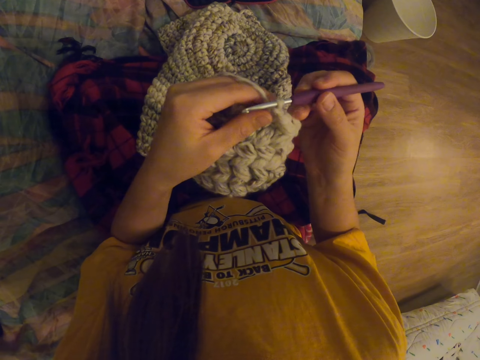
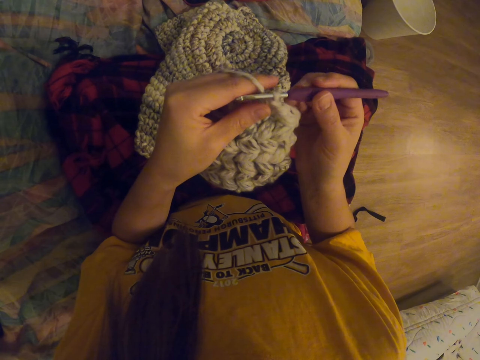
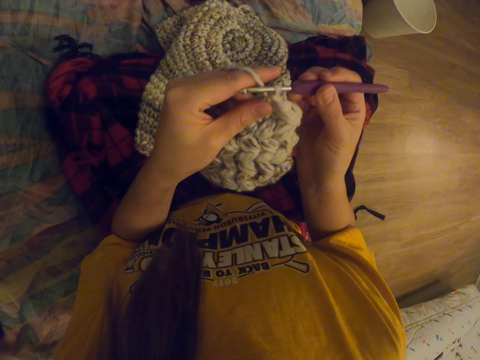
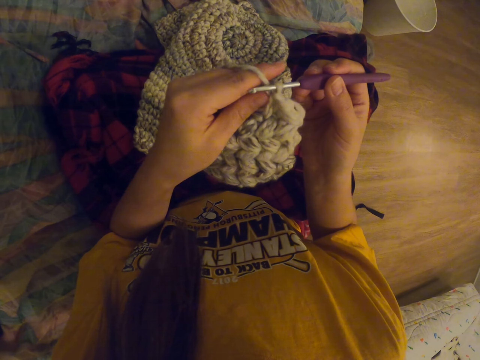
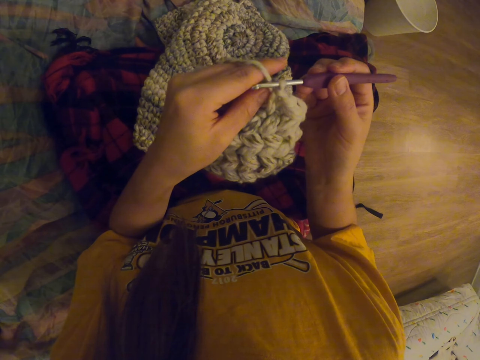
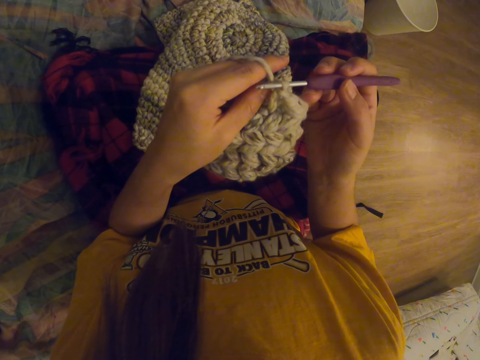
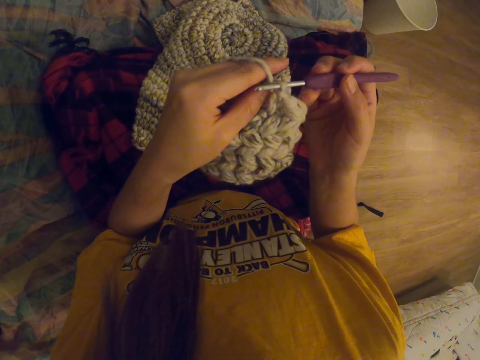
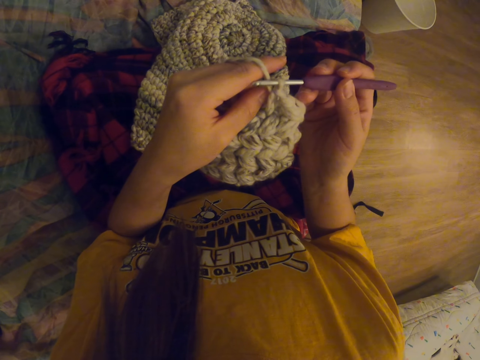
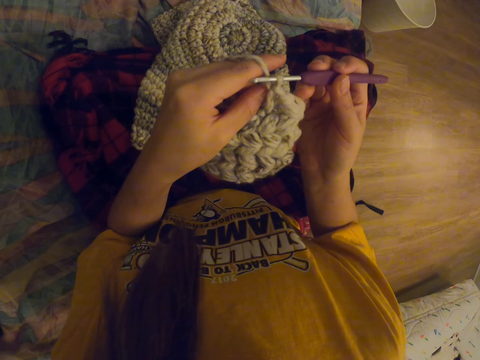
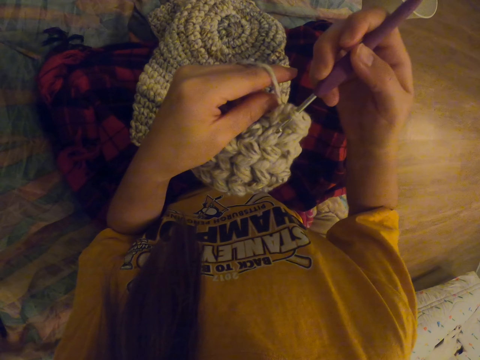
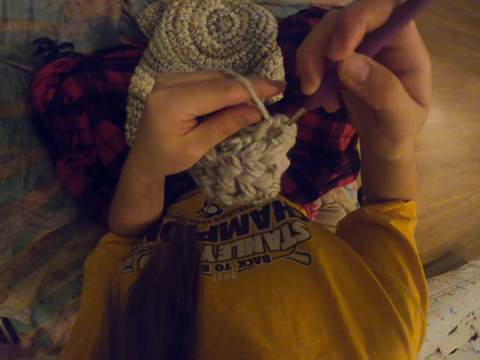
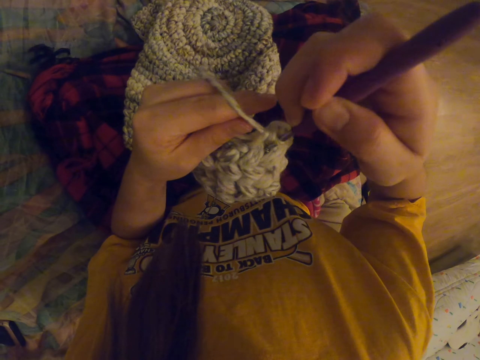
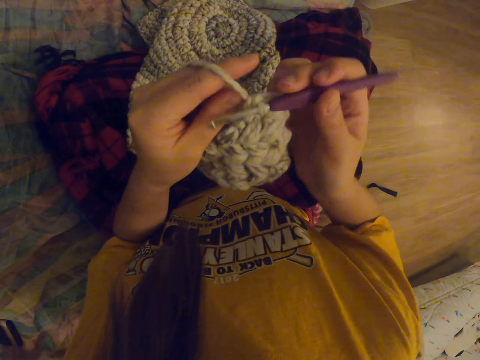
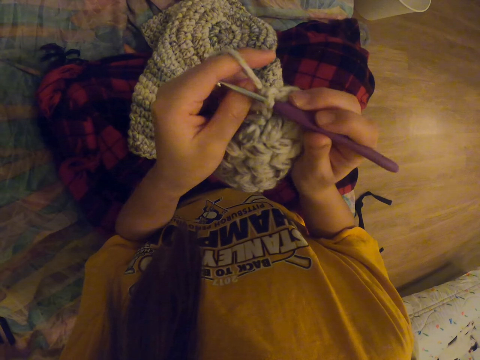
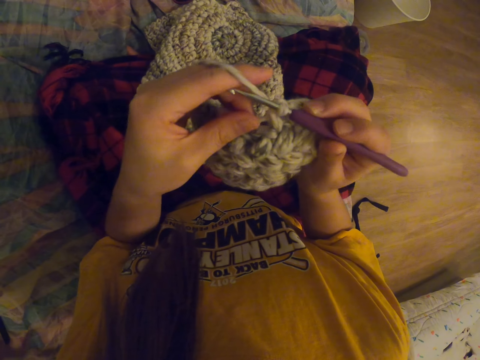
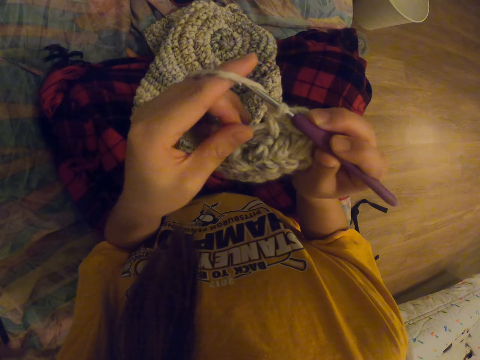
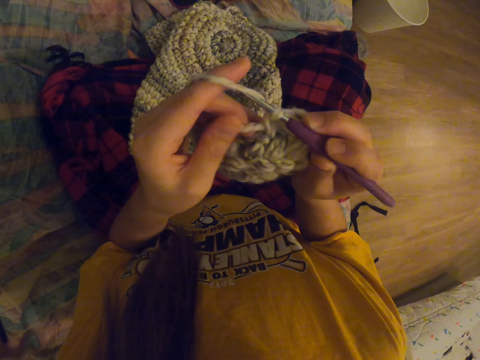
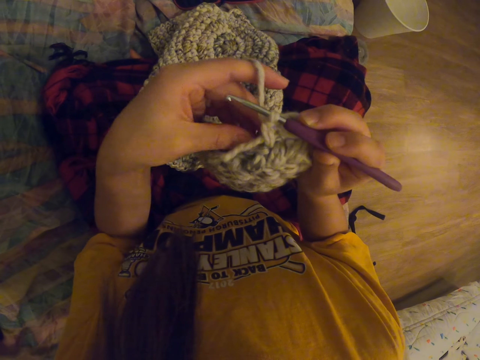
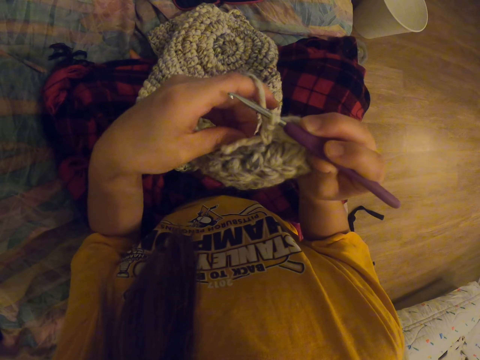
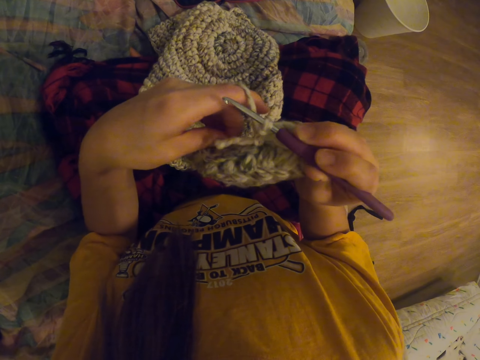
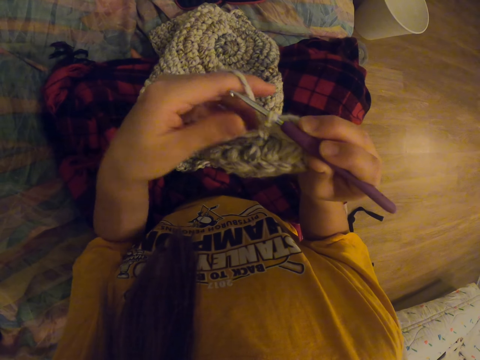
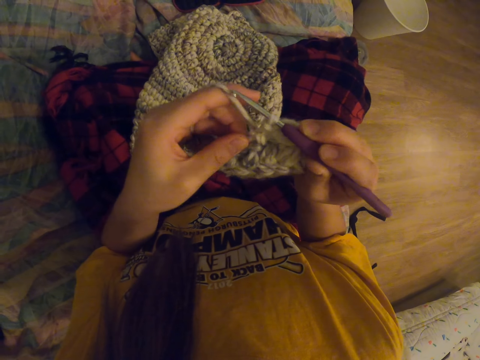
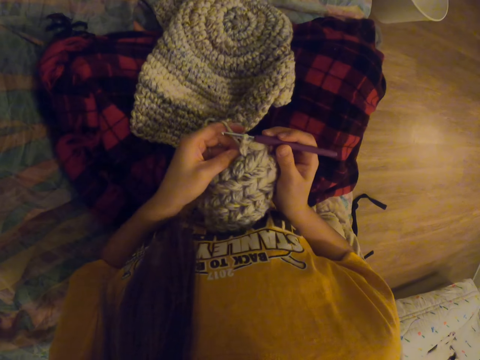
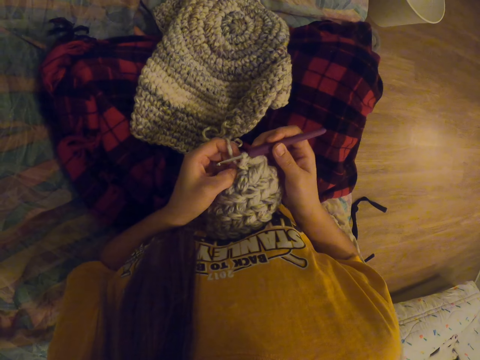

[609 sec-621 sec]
The camera wearer tightens thread on fabric.

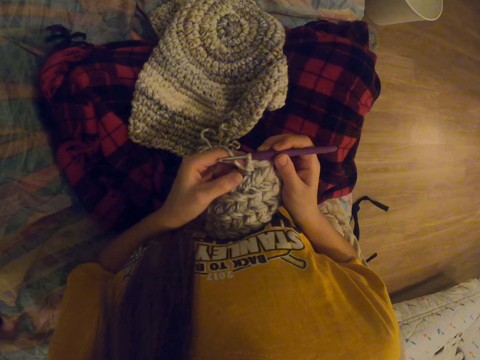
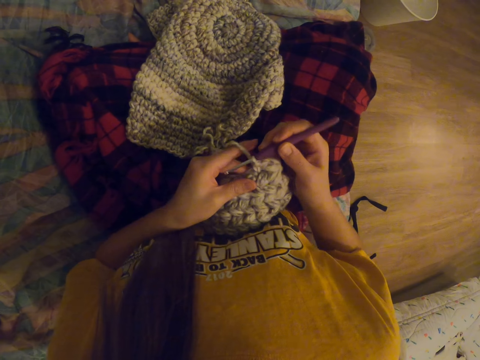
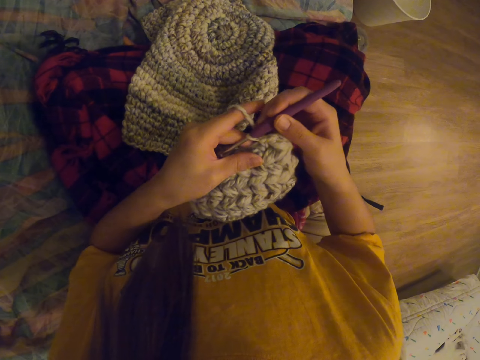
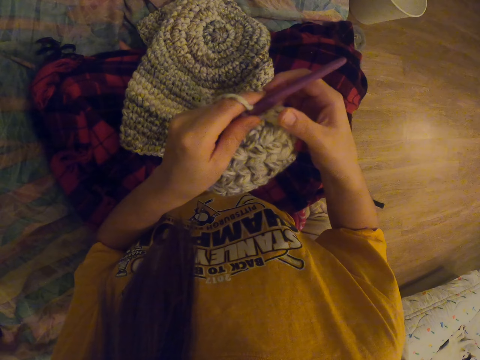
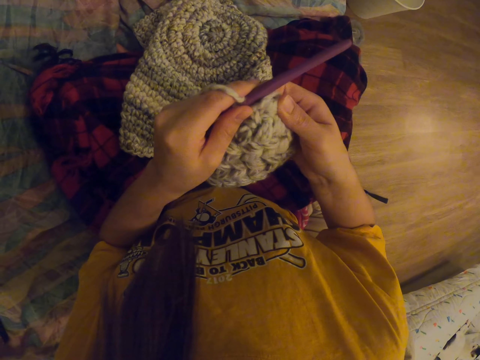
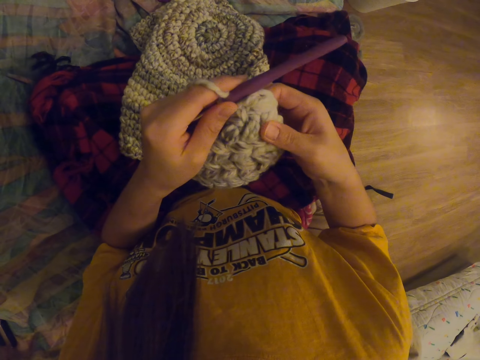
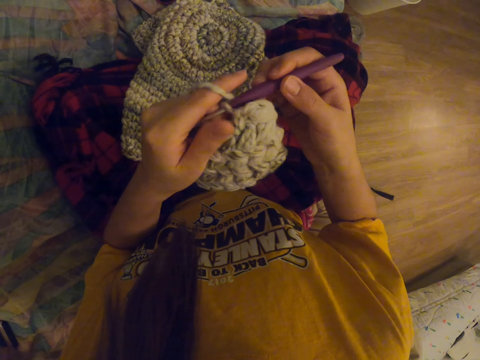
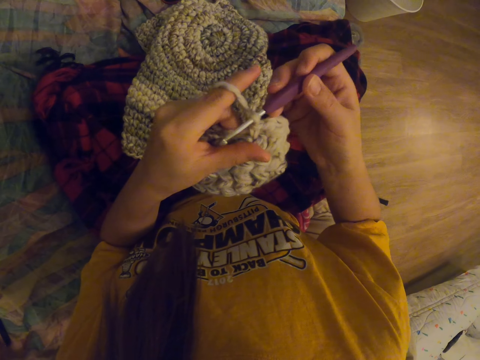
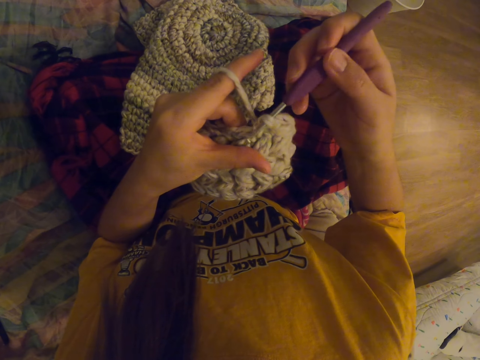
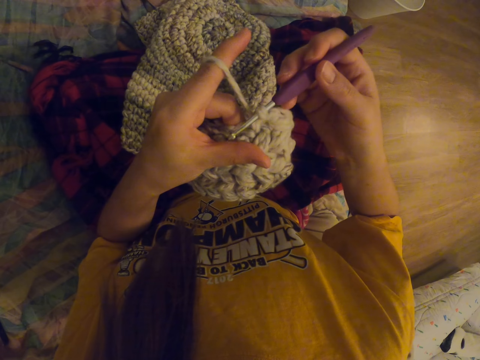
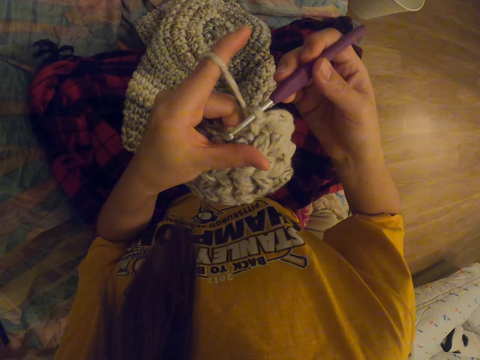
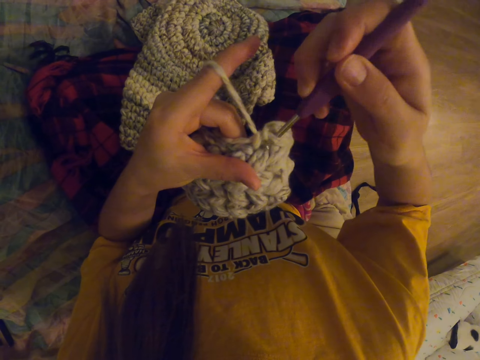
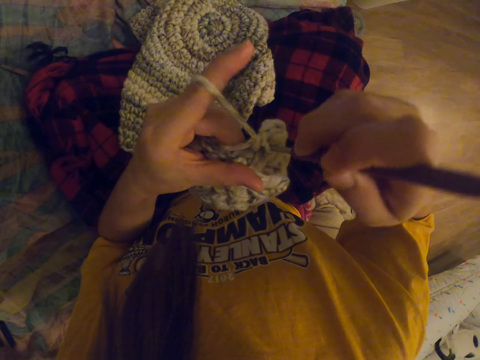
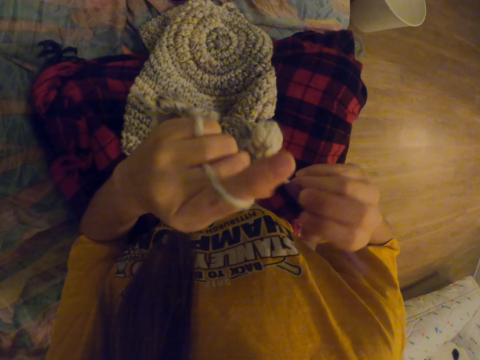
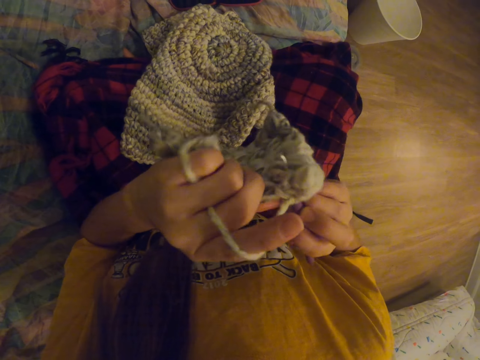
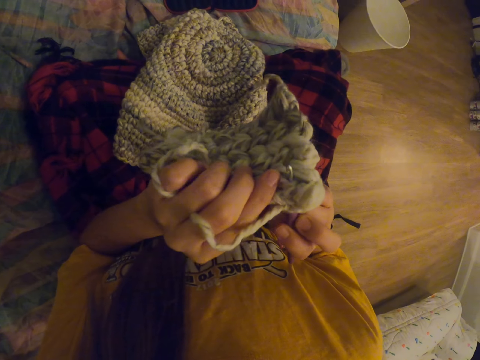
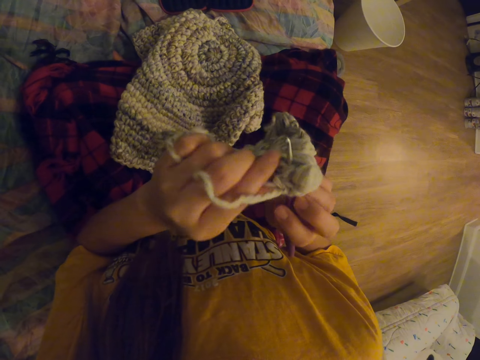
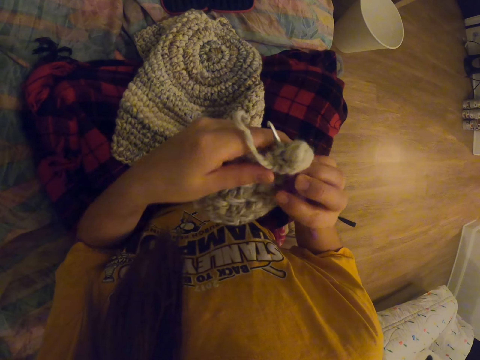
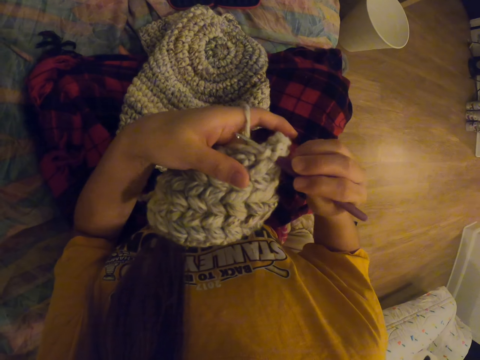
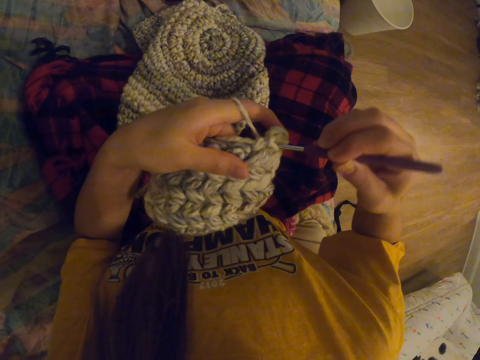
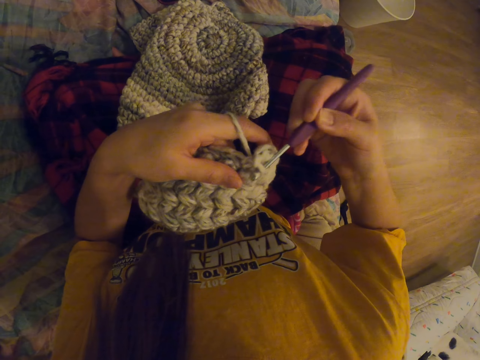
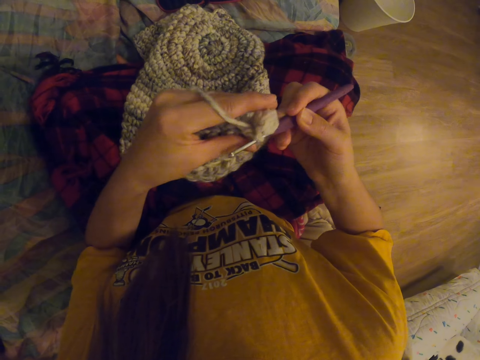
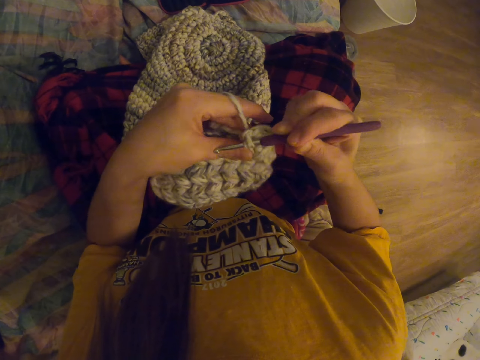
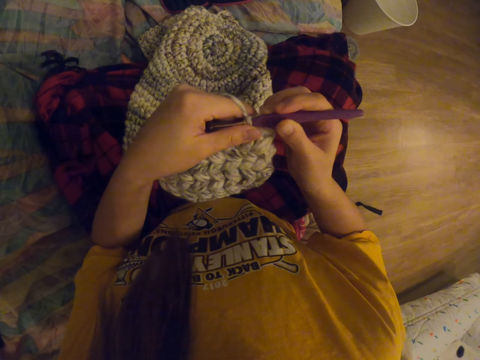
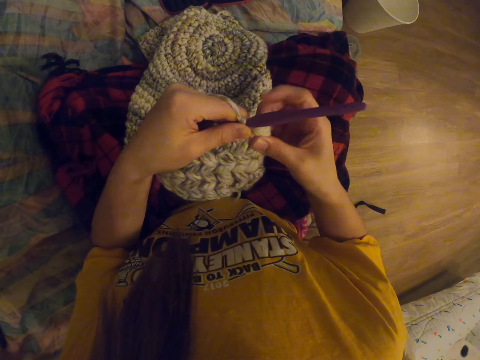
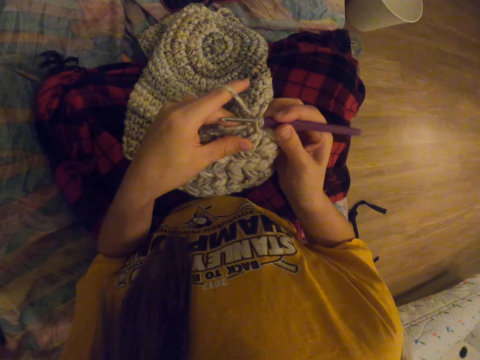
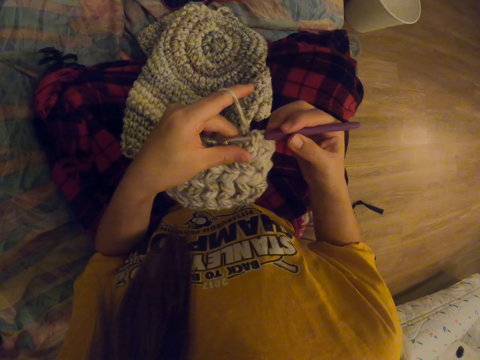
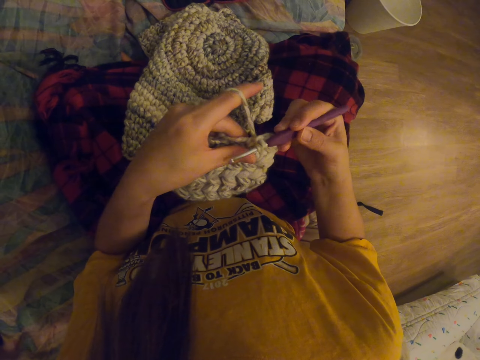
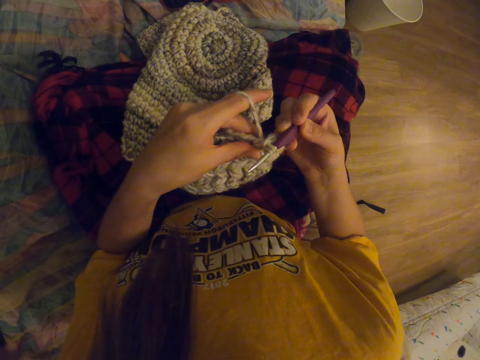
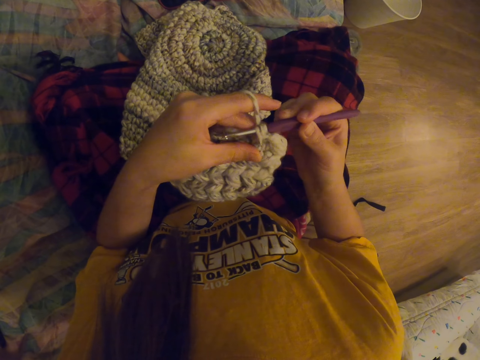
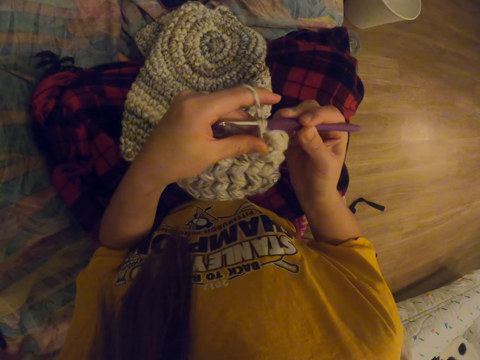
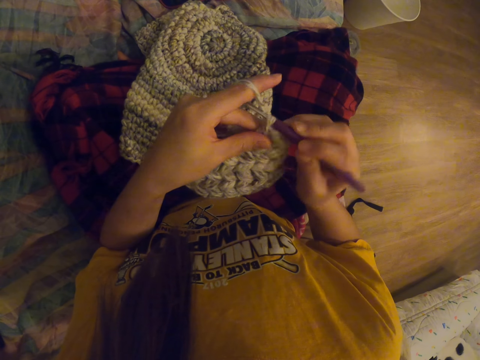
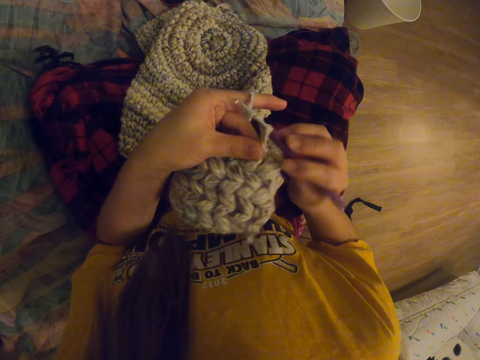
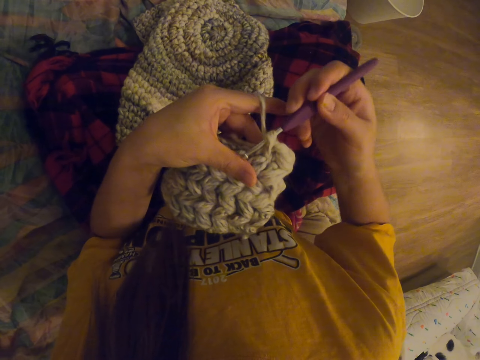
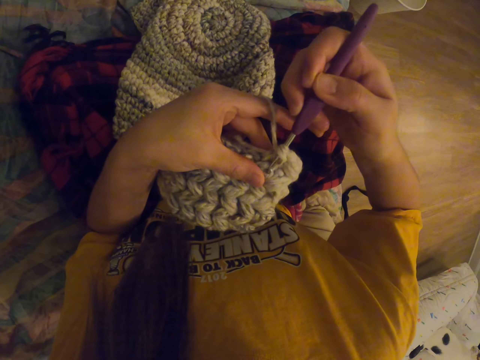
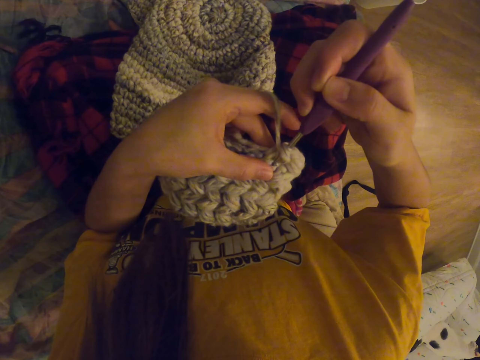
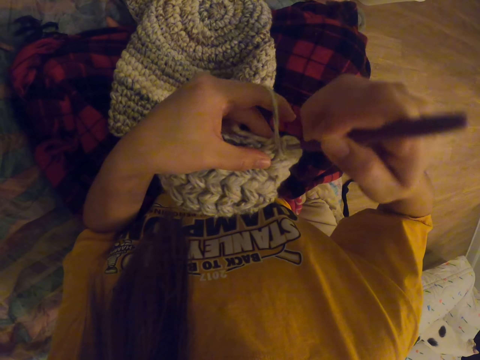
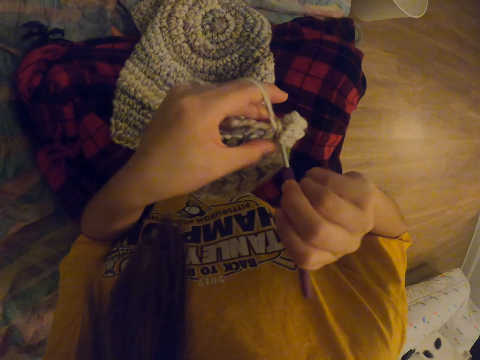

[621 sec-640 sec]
The camera wearer straightens fabric. They crochet the fabric or garment.
